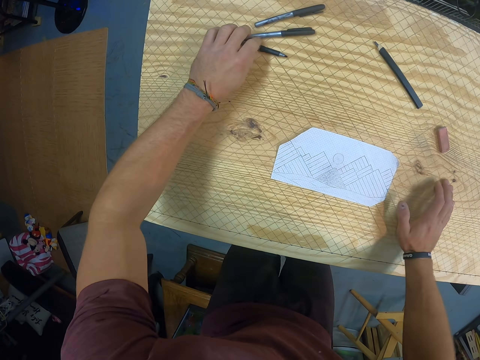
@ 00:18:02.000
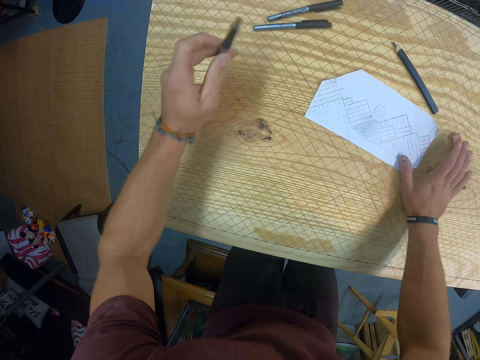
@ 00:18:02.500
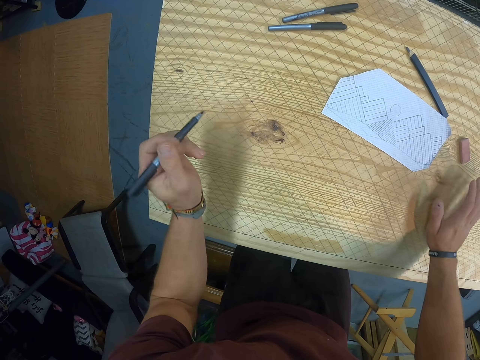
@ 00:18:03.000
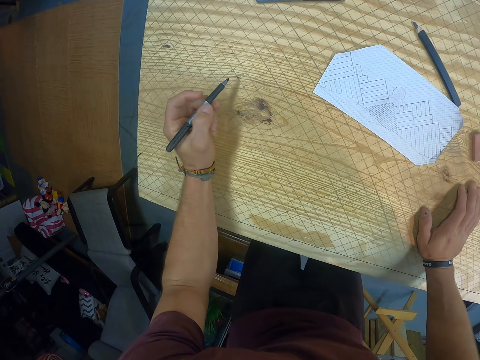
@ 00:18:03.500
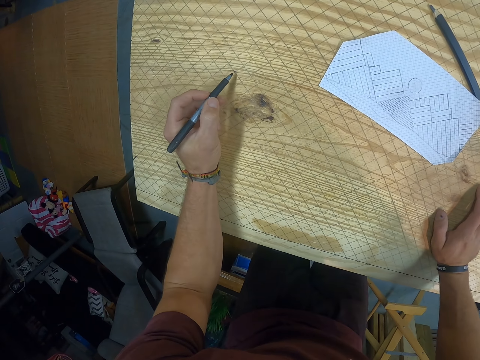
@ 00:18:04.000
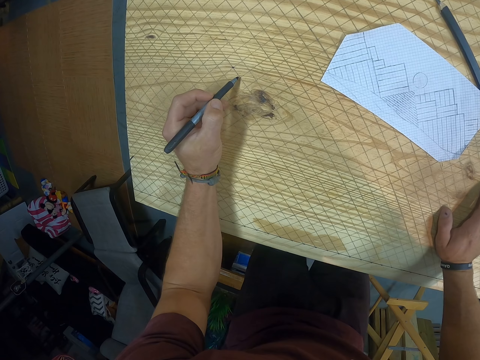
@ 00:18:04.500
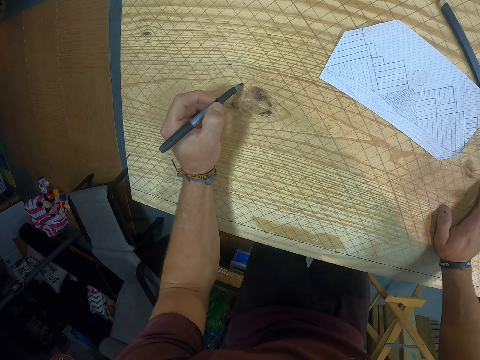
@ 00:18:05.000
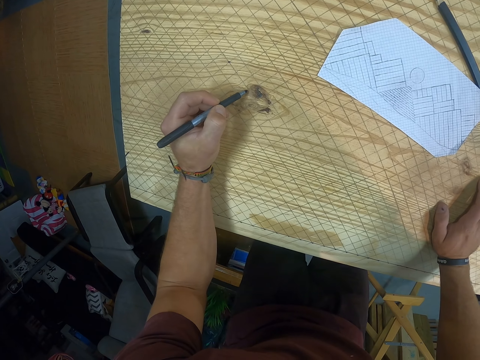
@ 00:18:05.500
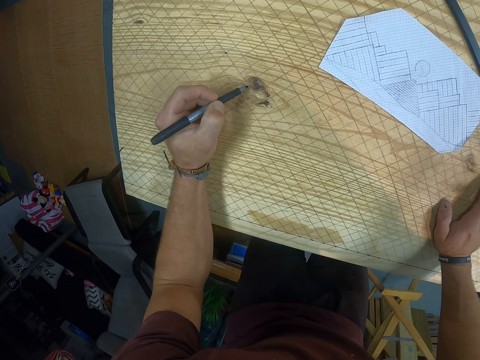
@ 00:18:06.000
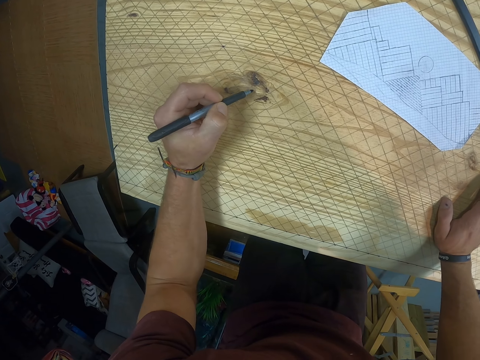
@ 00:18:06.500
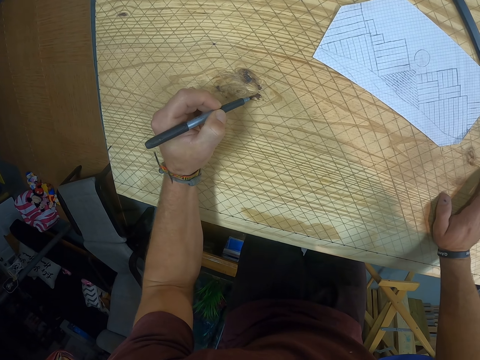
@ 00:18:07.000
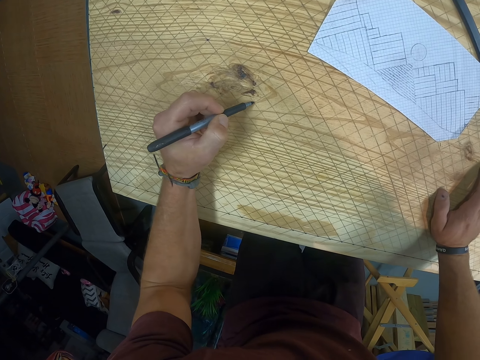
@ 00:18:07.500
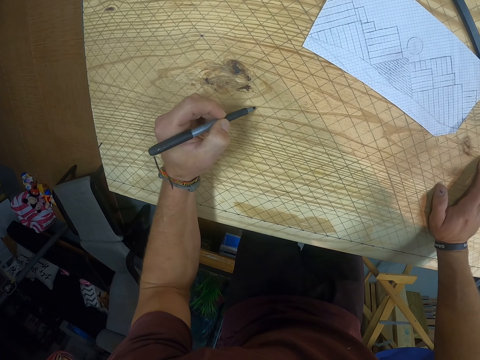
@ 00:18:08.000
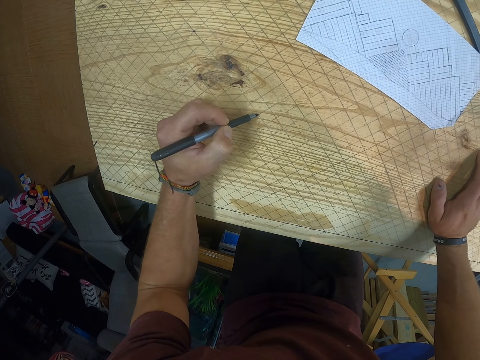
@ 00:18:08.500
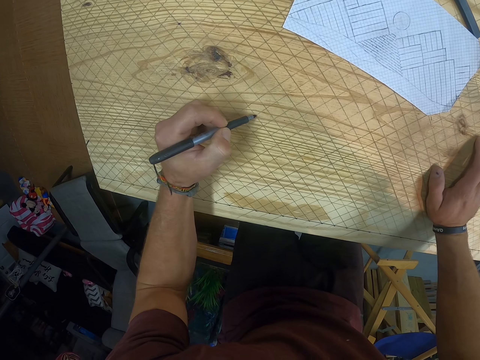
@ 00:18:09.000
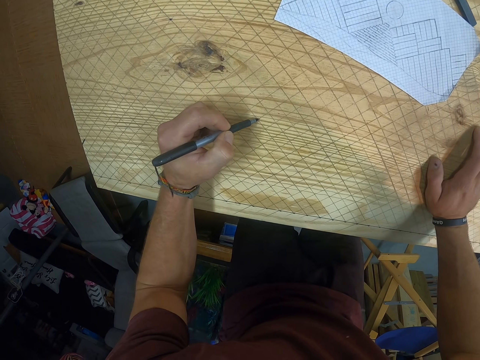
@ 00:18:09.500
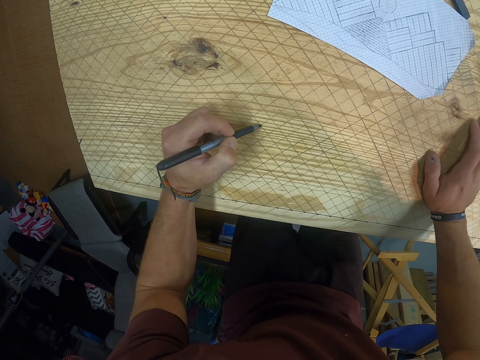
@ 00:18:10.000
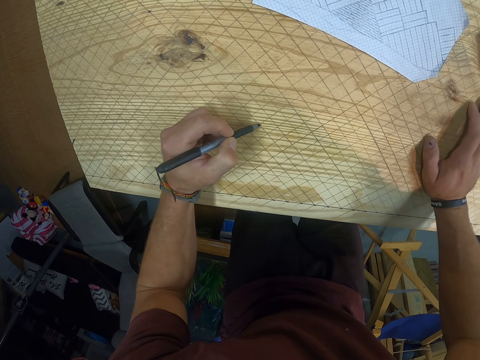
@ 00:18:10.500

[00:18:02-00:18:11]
The camera wearer picks the marker from the table with his left hand. He moves the paper on the table with his right hand. He places his right hand on the table. He dots the table with the marker in his left hand.

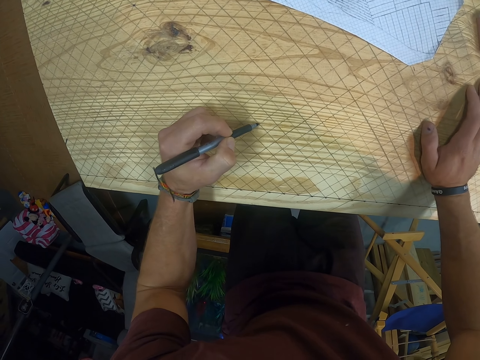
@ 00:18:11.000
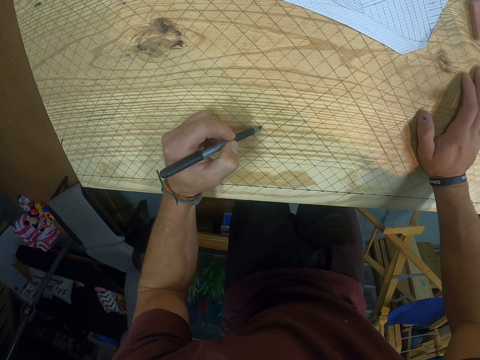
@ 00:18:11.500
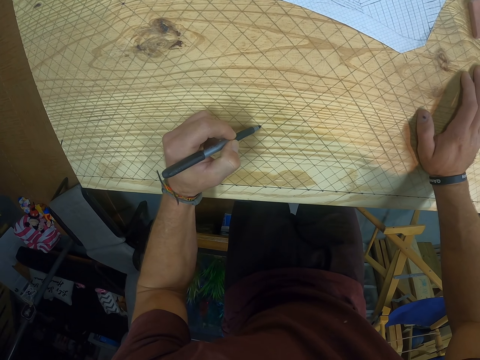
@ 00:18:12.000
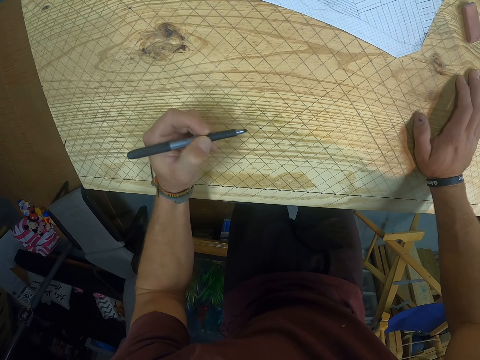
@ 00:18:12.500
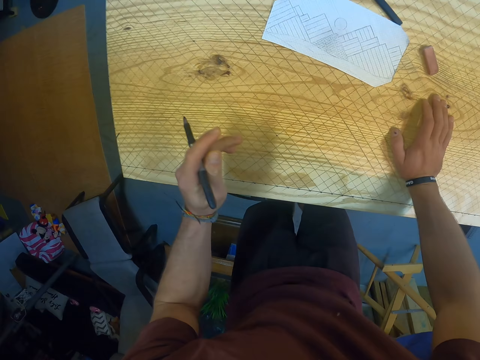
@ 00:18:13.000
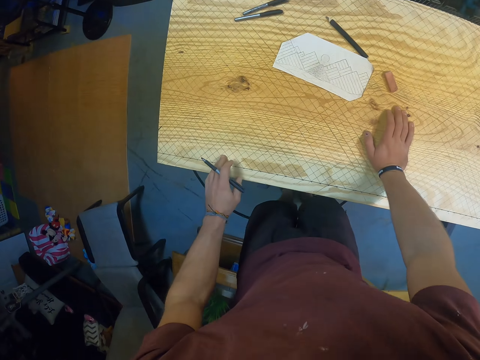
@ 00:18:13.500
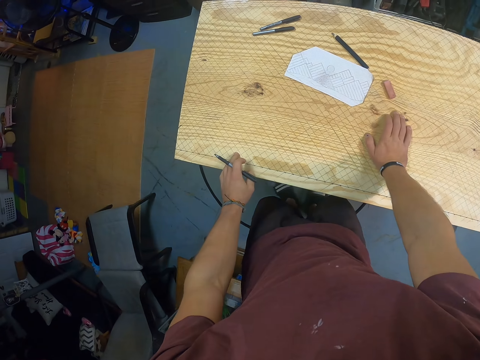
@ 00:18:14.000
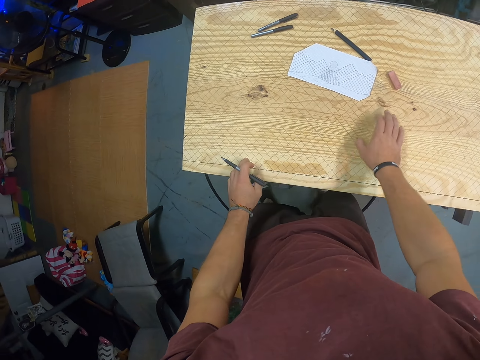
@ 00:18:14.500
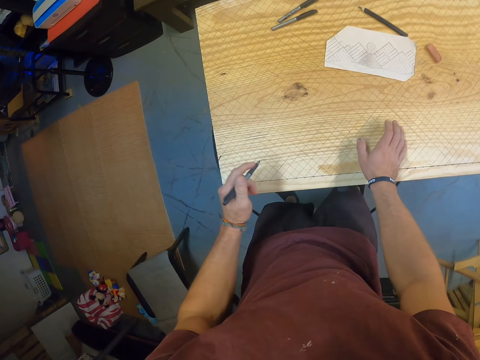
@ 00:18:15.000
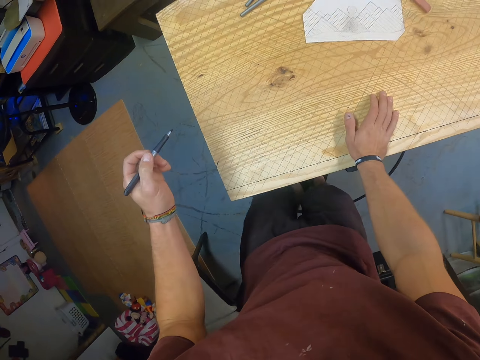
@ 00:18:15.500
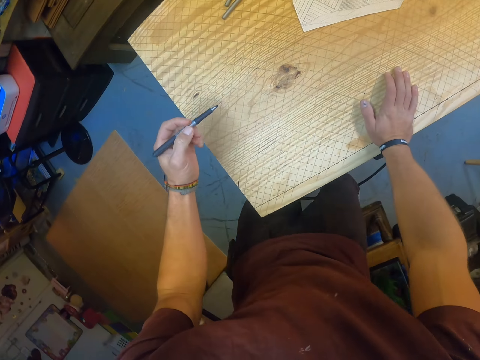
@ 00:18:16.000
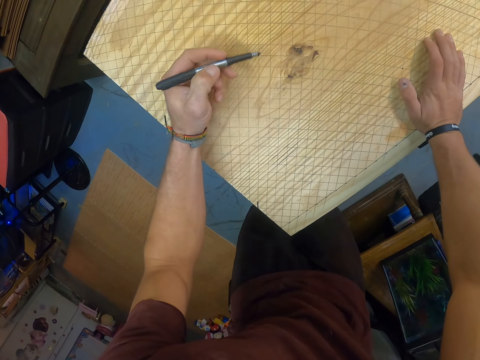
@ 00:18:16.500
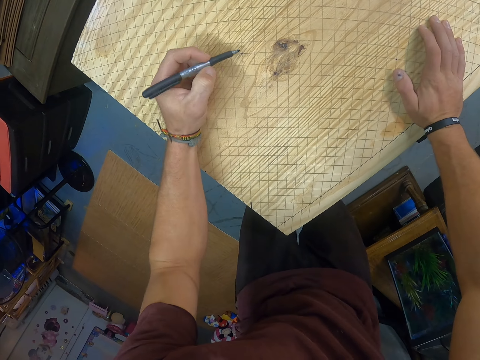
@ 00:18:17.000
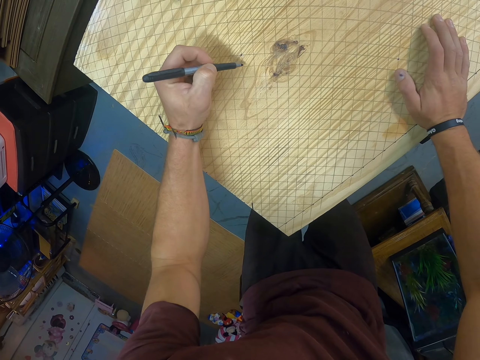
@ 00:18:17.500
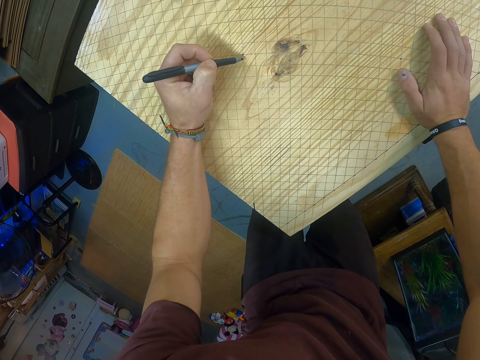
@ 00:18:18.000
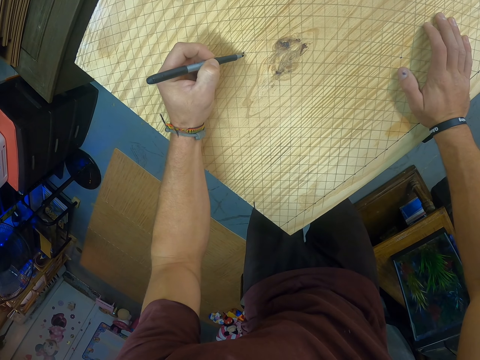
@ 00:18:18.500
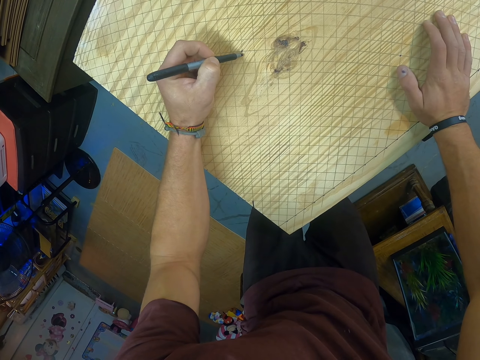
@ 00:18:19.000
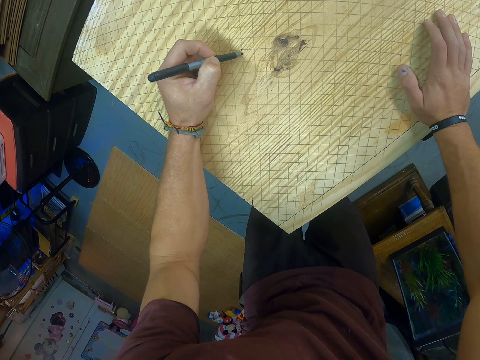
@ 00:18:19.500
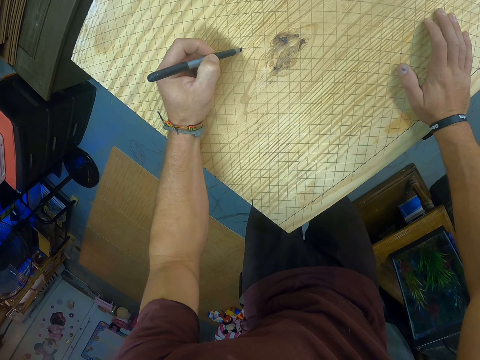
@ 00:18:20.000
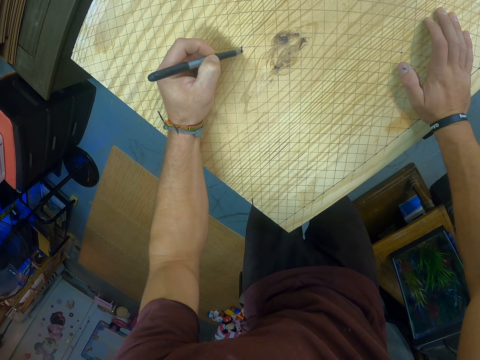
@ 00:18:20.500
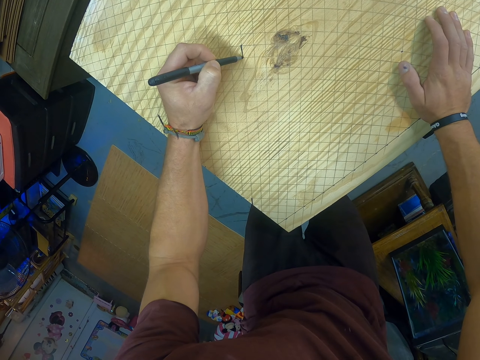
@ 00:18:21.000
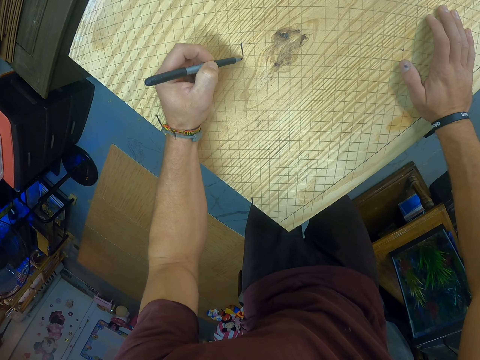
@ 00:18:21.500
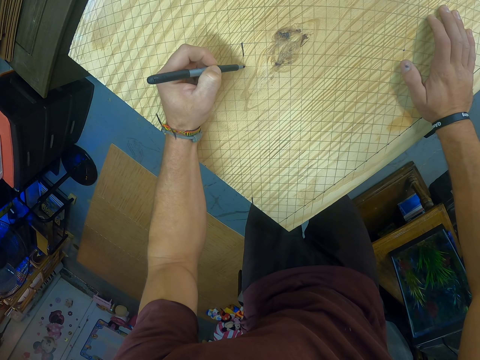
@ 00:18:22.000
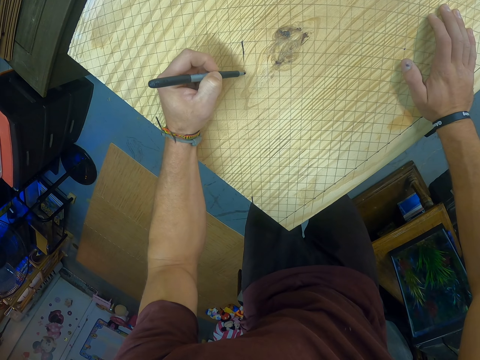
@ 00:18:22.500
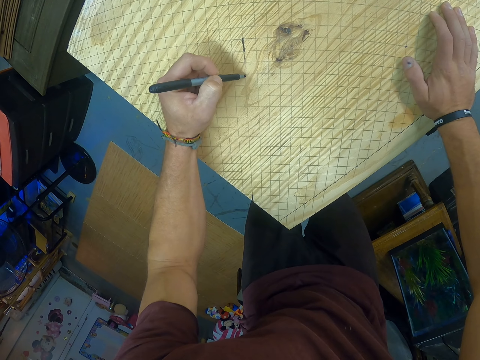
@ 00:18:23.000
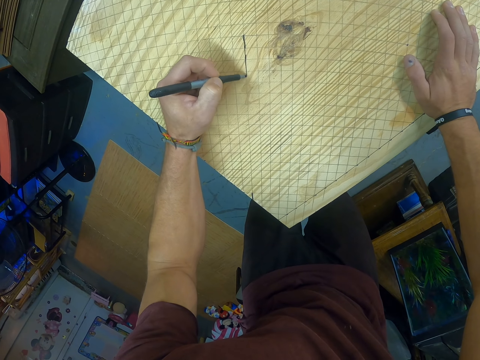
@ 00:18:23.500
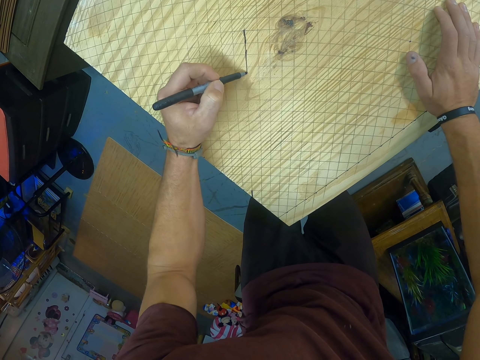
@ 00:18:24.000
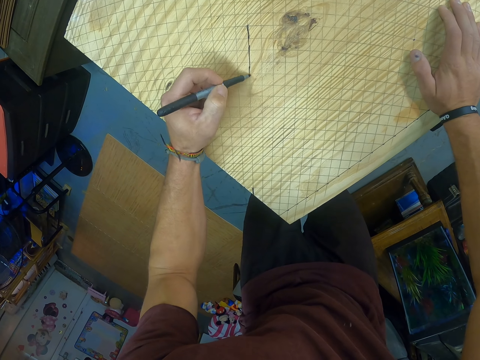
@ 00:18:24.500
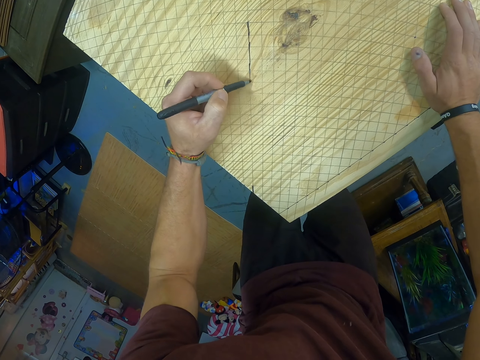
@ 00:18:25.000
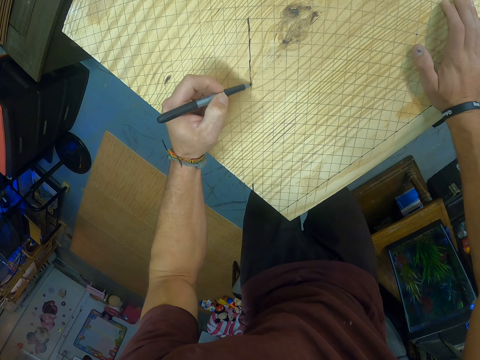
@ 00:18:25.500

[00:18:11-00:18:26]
The camera wearer places his left hand on the table. He draws a line on the table with the pen in his left hand.

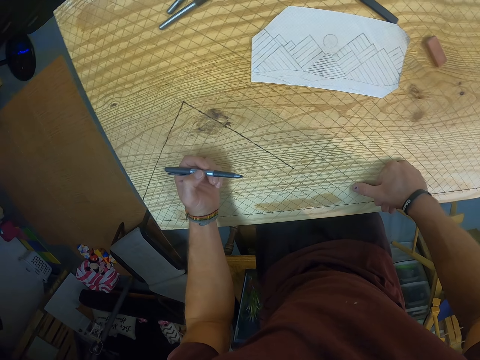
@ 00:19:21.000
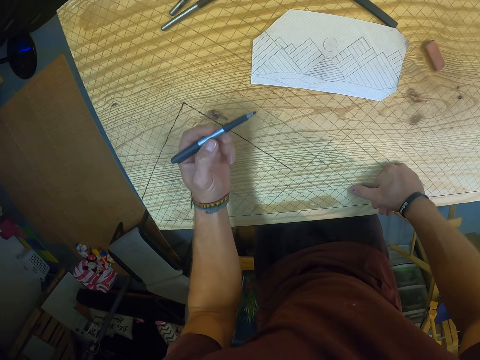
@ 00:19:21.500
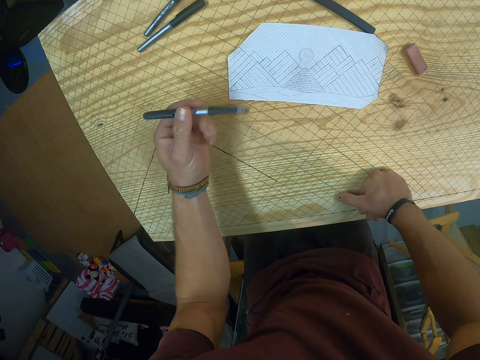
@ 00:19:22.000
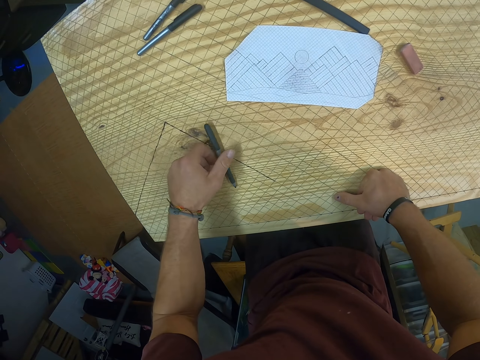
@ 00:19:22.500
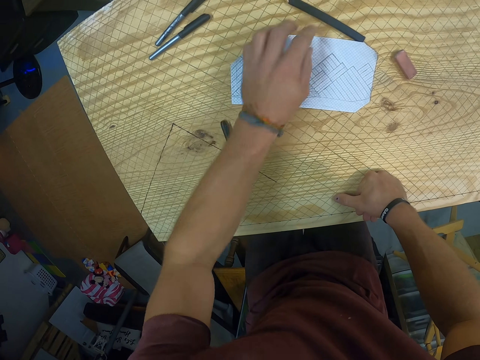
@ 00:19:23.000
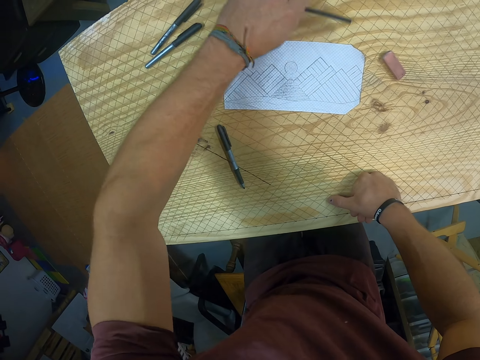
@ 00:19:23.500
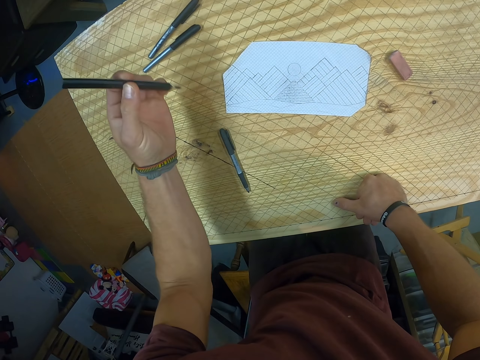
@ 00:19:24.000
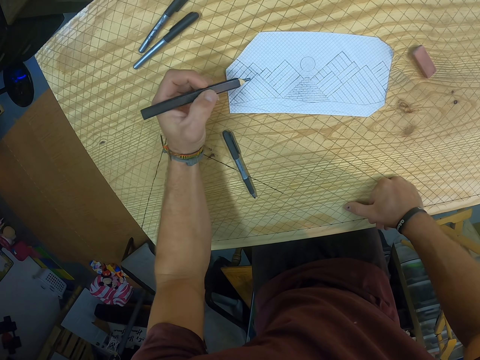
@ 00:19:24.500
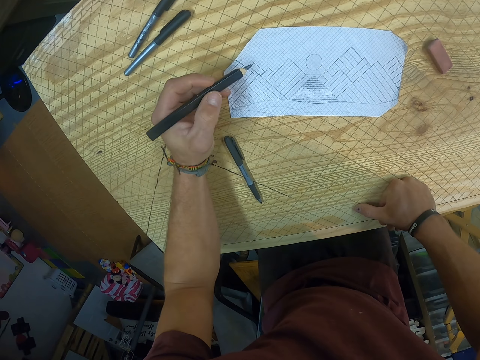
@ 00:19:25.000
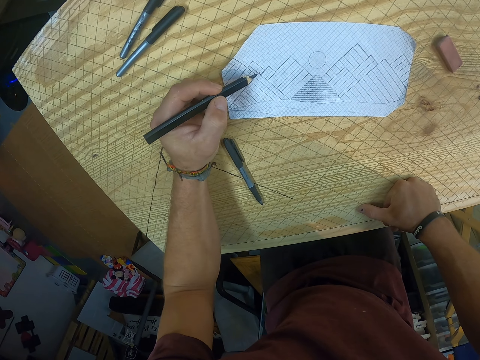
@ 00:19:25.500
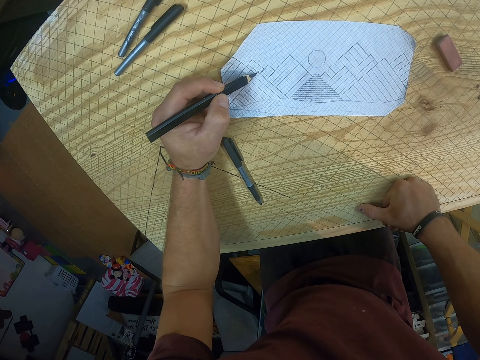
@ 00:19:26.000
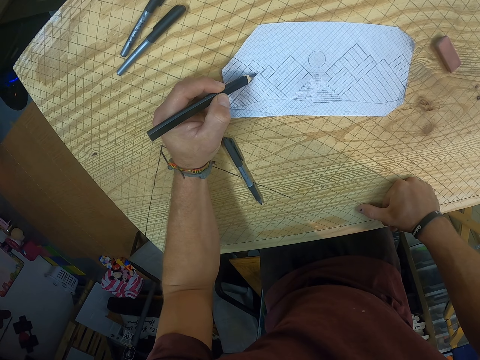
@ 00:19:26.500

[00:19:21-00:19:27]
The camera wearer drops the pen on the table with his left hand. He picks the pencil from the table with his left hand. He draws on the paper.
